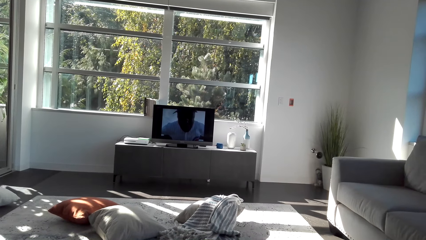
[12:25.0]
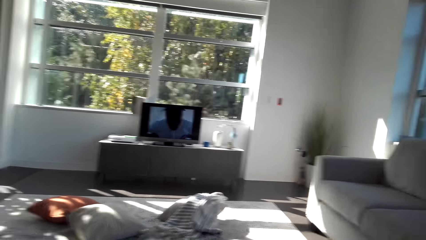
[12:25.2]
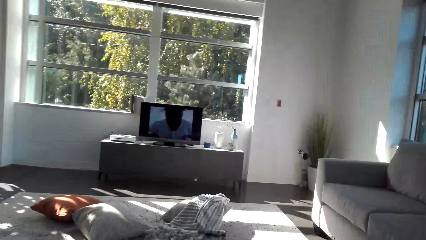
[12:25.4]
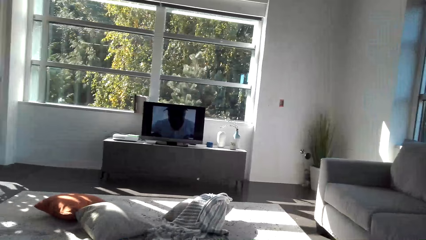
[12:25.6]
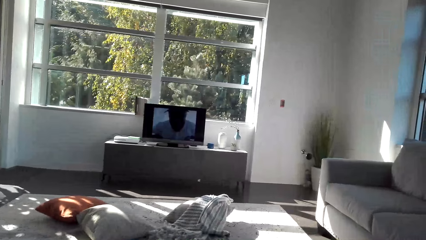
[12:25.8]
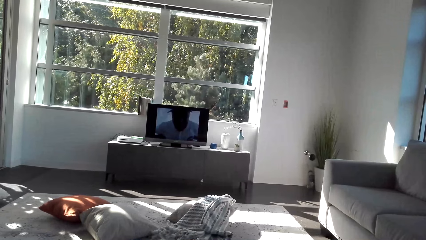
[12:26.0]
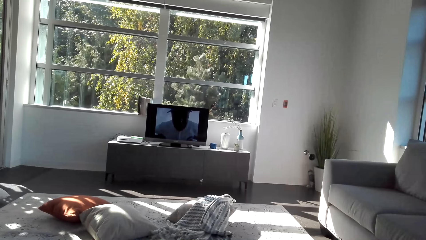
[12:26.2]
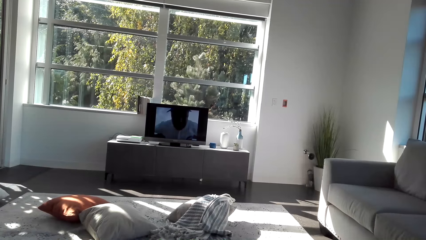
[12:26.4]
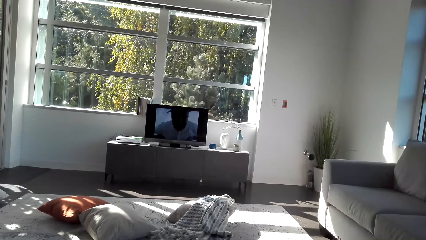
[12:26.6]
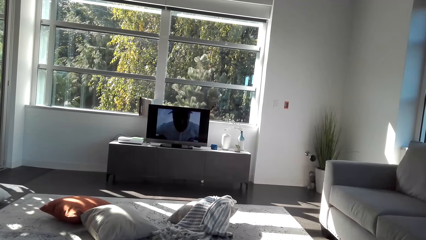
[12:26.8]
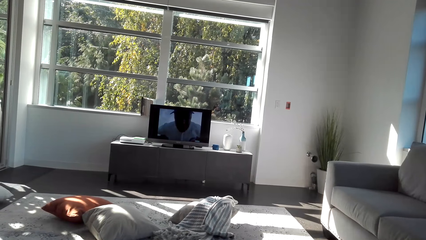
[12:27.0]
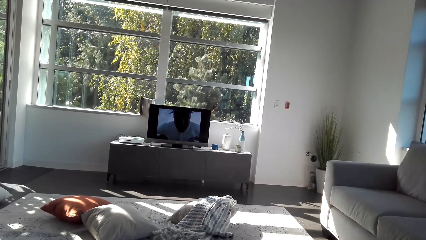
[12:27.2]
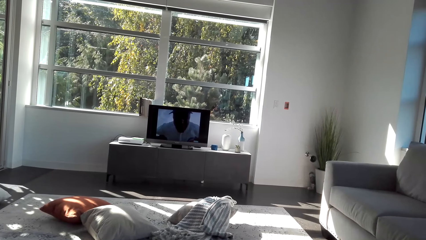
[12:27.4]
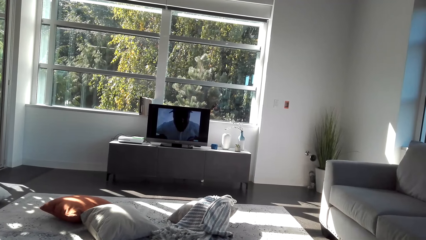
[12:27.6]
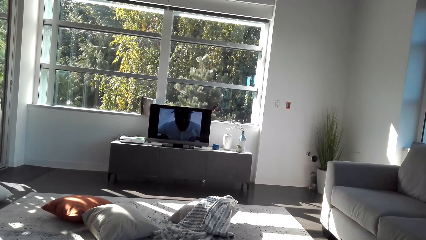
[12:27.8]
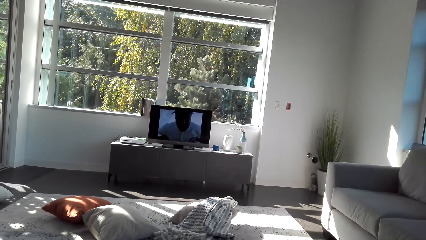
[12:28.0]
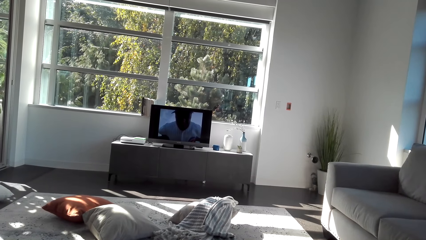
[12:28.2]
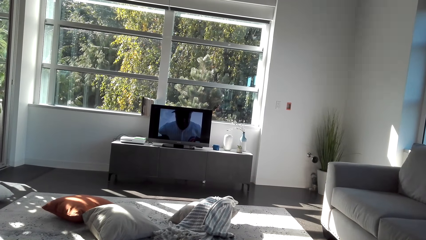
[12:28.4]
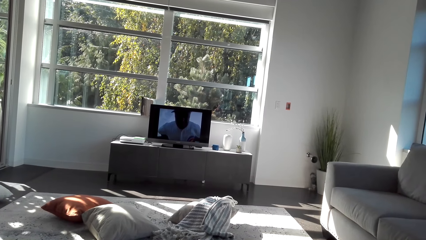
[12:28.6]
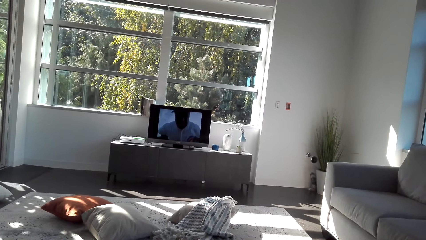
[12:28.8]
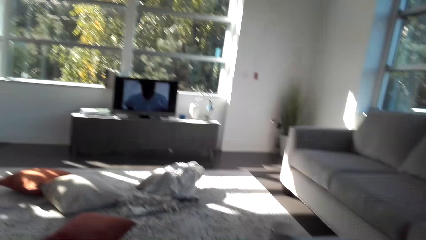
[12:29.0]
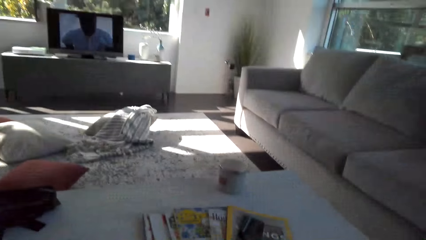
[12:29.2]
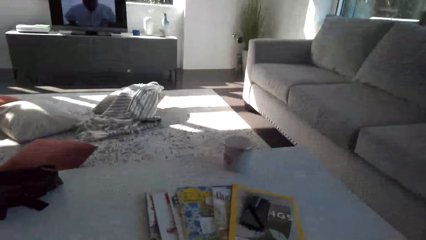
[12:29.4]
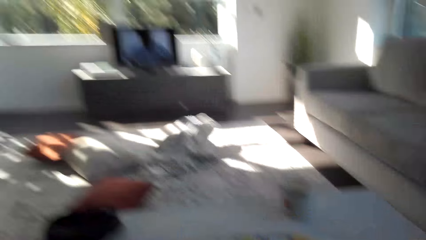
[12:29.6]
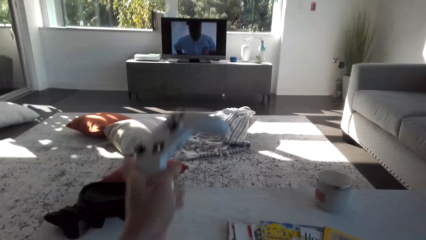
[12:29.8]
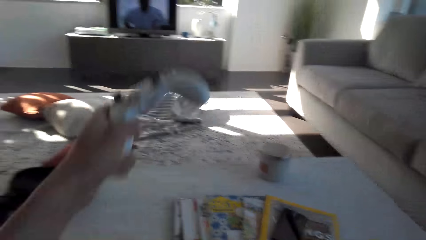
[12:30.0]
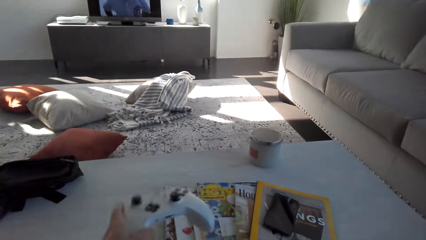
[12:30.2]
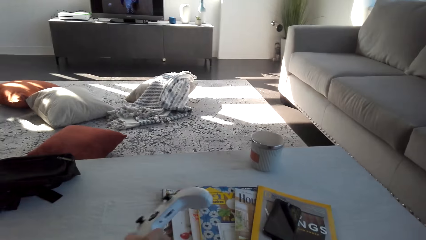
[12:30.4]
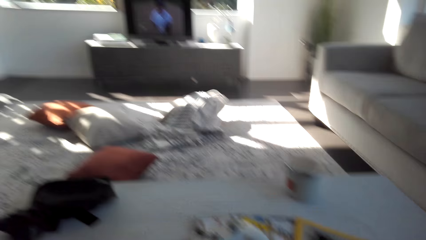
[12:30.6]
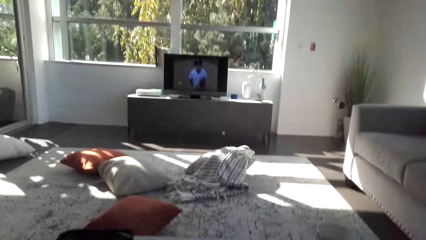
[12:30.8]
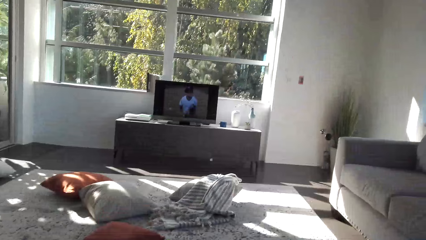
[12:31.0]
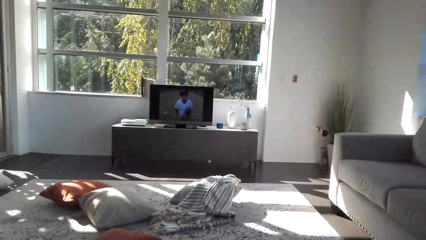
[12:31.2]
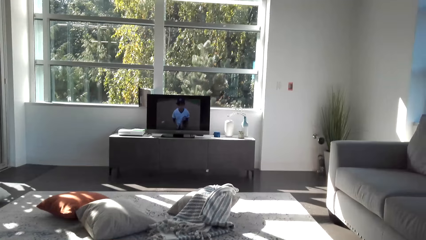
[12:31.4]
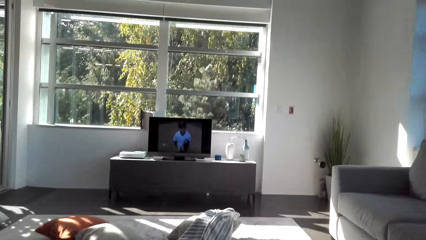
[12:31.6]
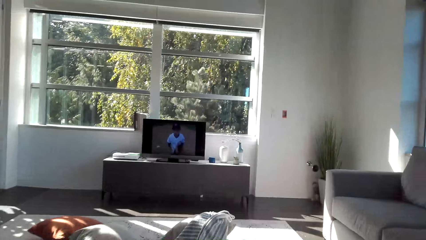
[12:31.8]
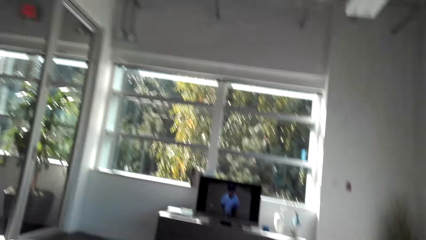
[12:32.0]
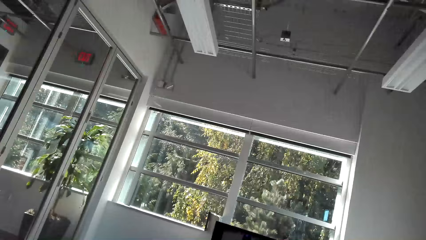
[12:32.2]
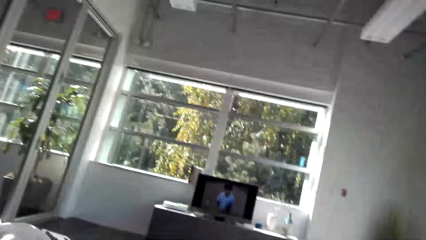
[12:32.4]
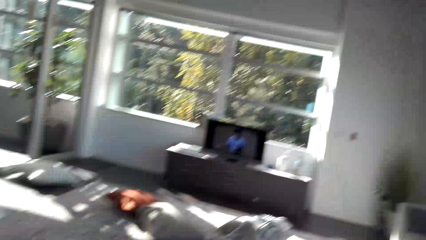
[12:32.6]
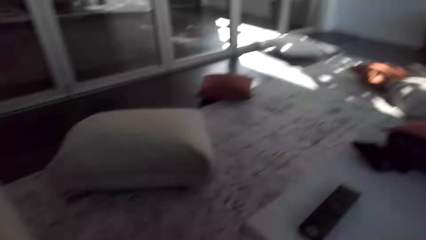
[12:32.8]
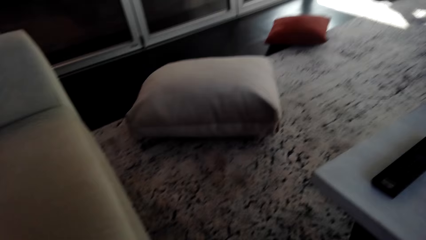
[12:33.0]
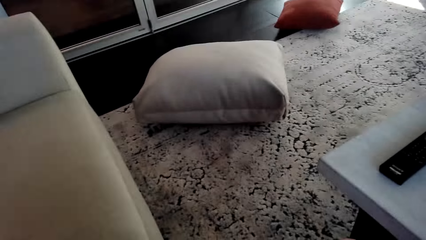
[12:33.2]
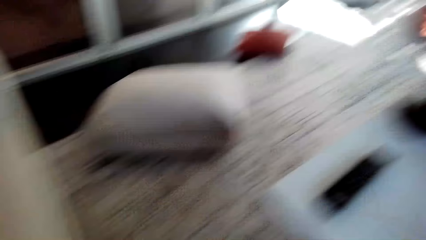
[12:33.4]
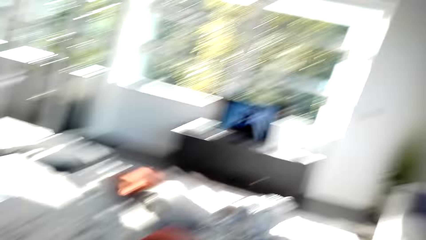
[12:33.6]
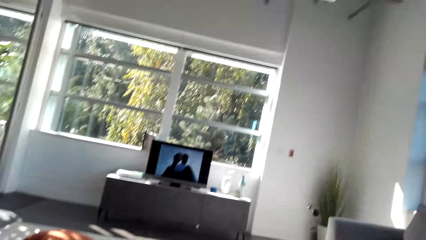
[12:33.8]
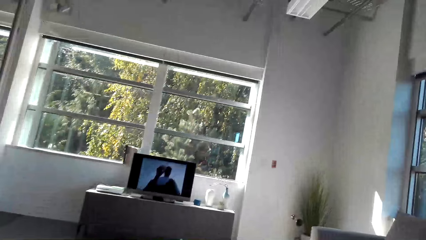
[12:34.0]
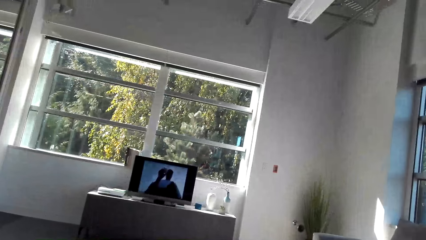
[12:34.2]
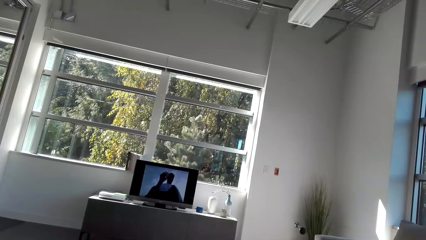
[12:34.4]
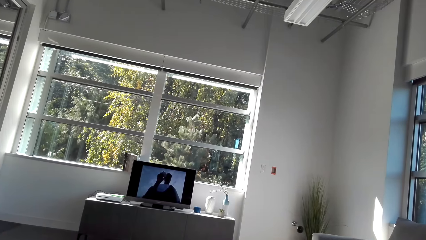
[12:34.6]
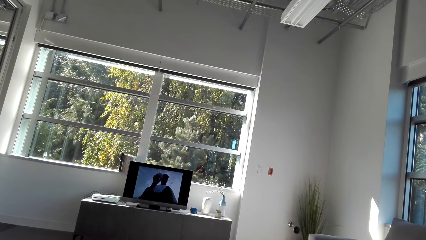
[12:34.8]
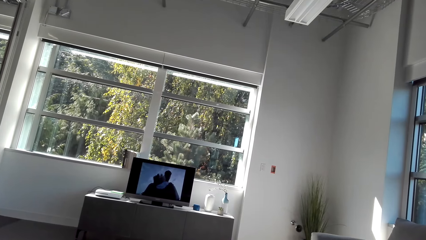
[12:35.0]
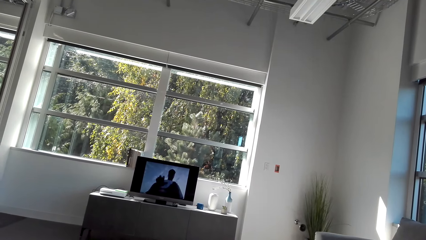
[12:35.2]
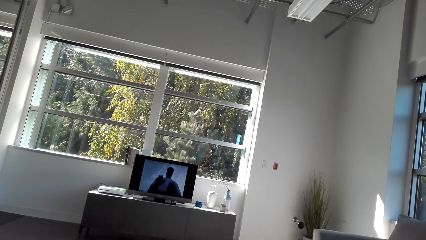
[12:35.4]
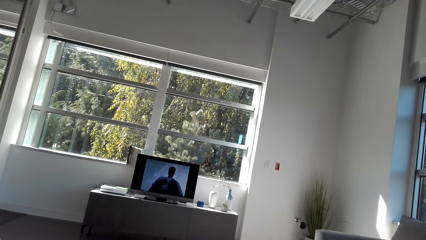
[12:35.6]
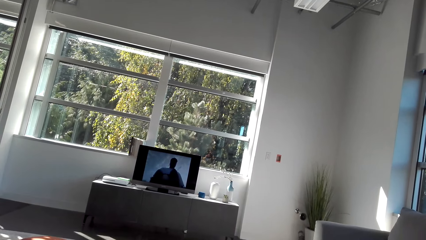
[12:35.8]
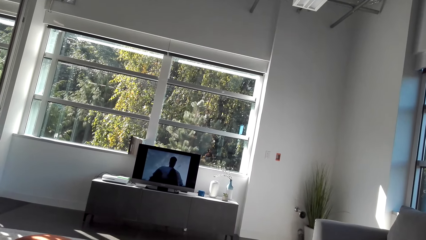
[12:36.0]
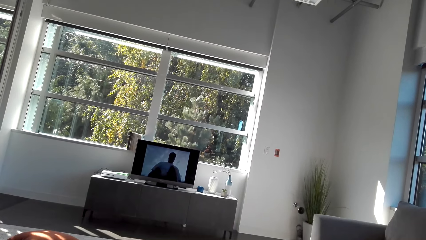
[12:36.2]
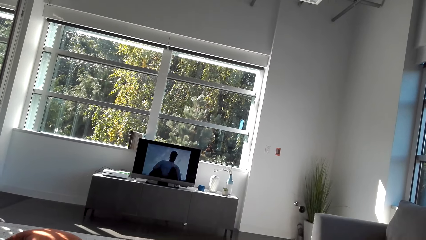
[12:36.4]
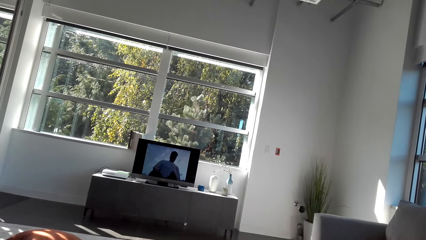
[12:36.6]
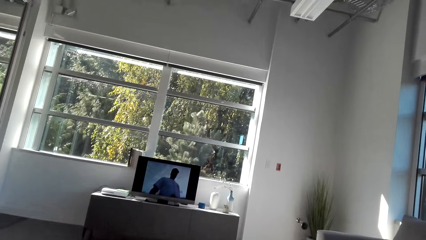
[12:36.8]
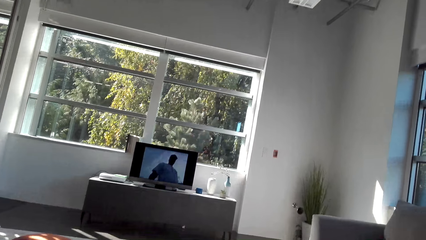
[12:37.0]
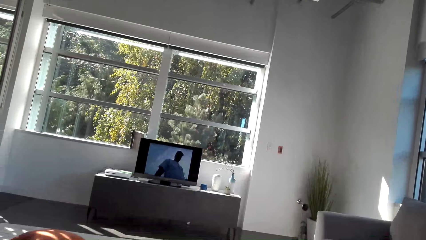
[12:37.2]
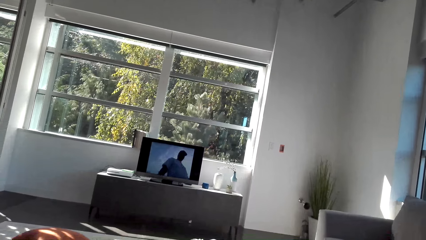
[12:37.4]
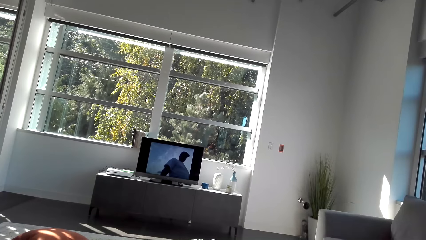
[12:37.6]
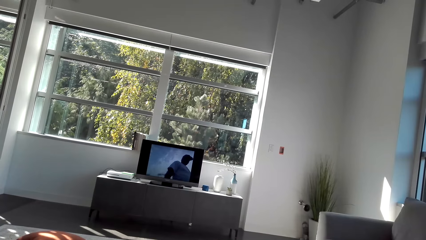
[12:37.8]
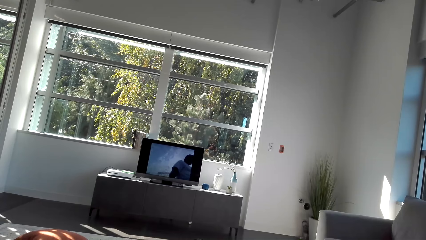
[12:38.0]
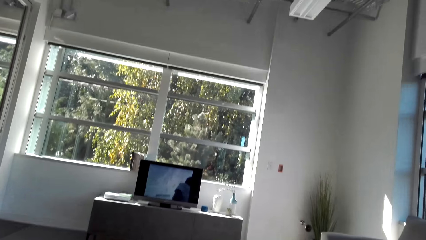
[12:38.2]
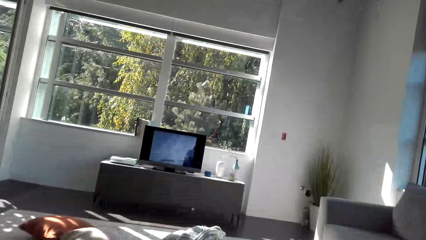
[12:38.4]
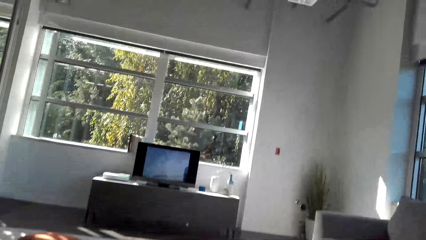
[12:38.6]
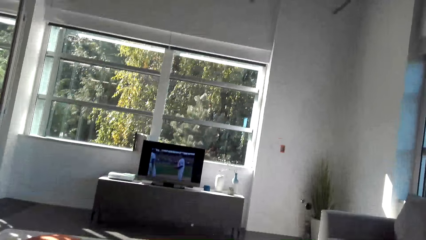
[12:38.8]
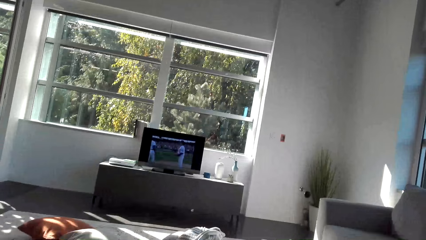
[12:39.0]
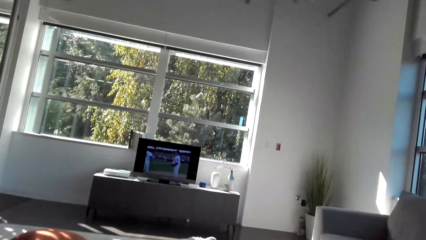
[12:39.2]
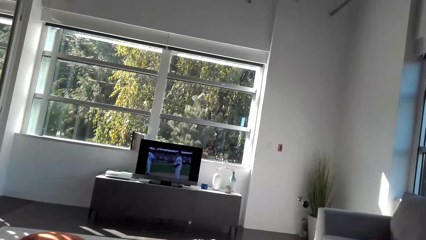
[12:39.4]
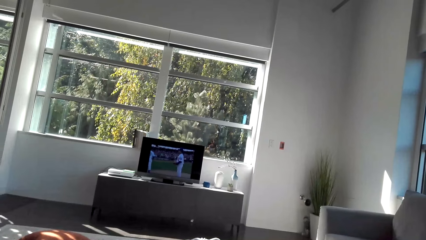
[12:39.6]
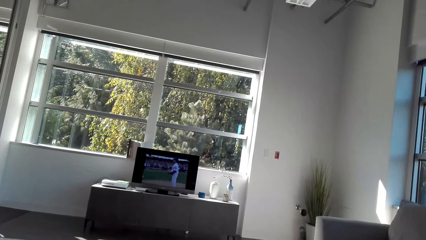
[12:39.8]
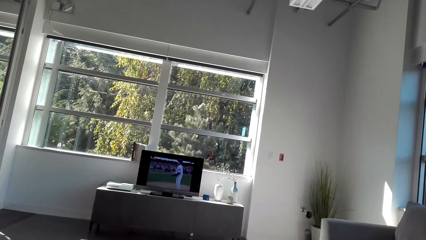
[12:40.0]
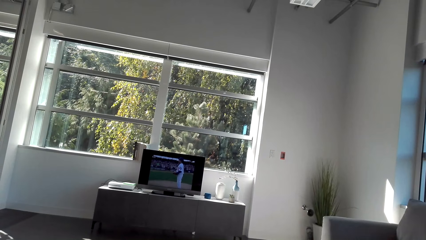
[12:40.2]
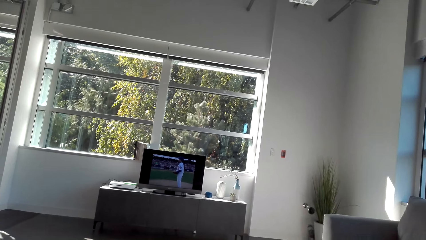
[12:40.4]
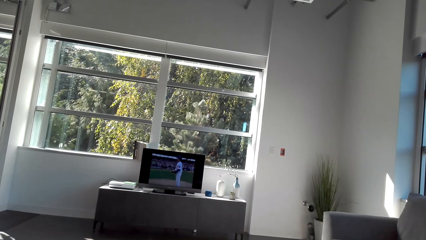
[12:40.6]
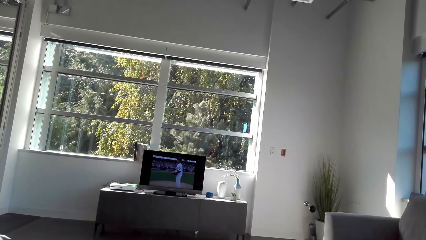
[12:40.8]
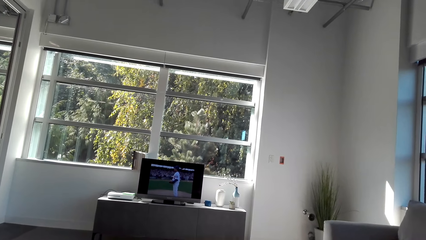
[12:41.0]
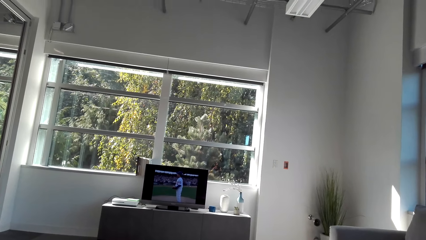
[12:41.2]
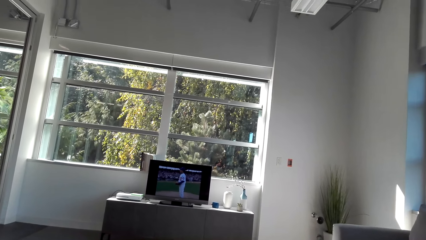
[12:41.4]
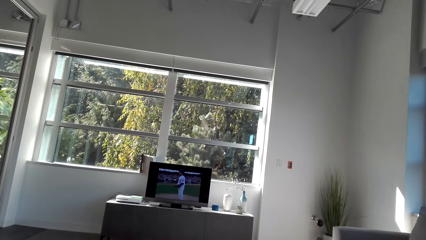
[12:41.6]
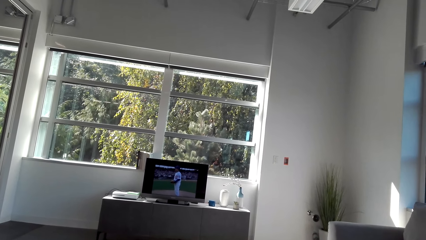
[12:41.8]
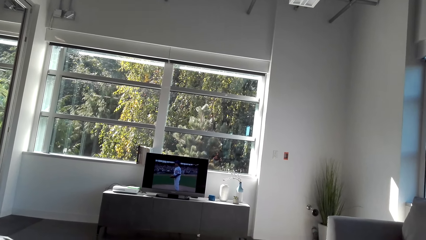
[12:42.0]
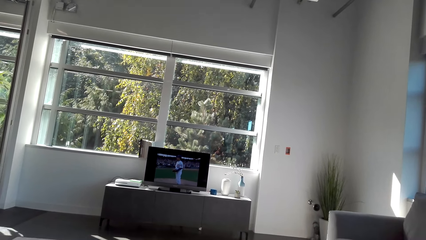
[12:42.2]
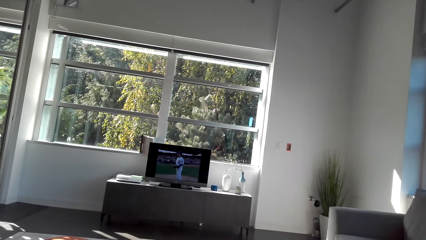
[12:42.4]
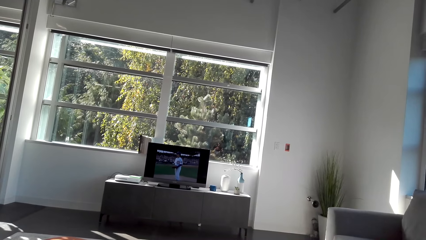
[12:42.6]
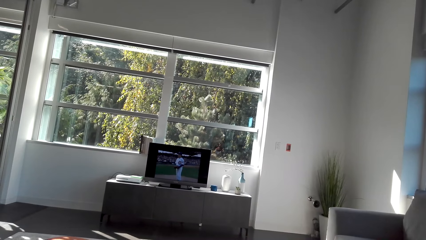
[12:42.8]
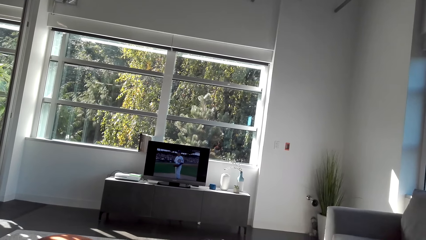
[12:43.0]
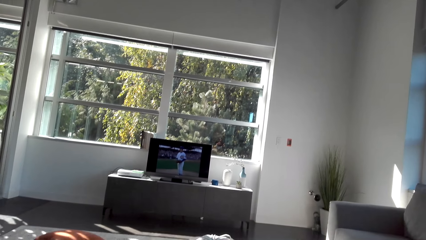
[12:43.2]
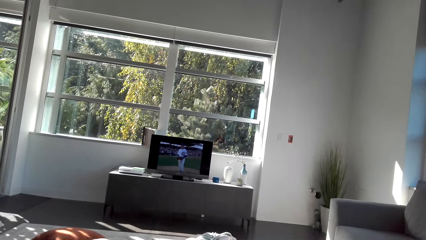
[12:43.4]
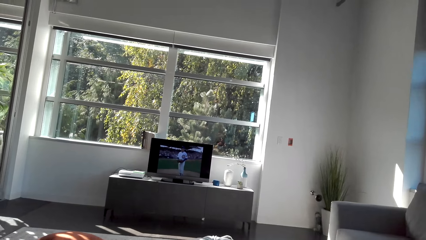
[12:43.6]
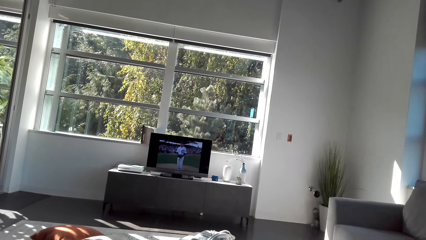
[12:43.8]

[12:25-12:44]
The camera wearer holds a game pad. They lift an Xbox controller. They watch a movie.
